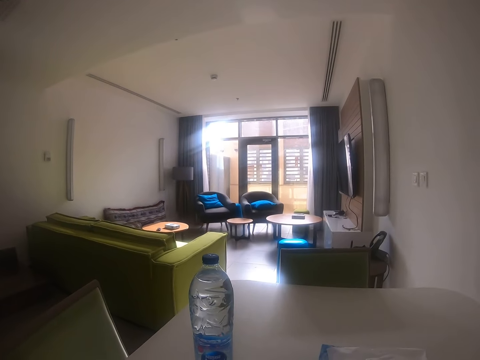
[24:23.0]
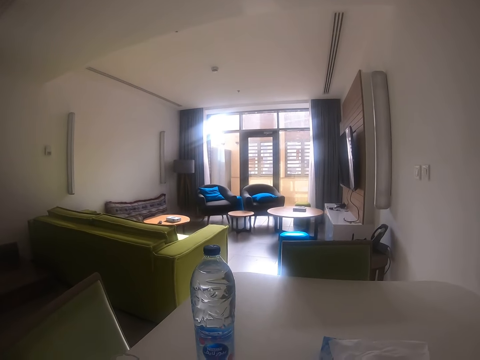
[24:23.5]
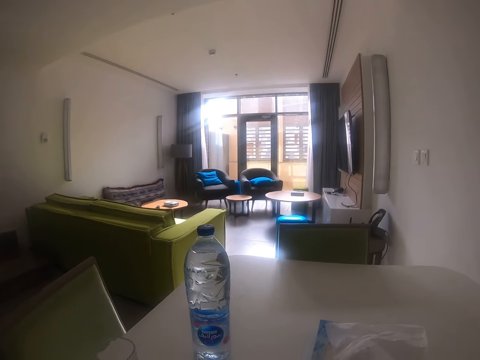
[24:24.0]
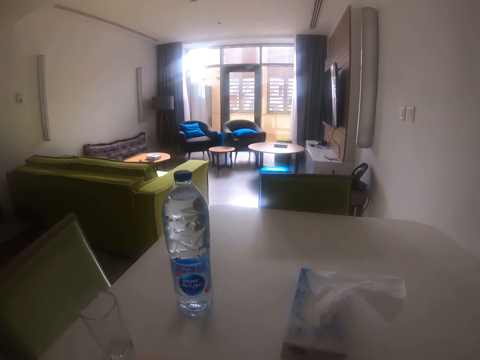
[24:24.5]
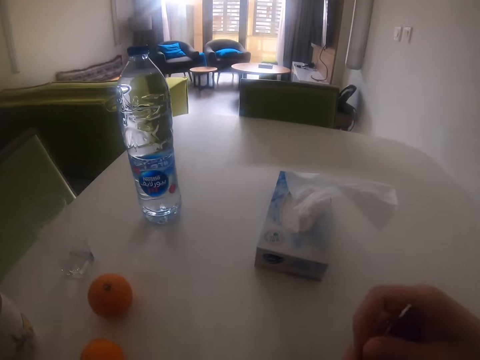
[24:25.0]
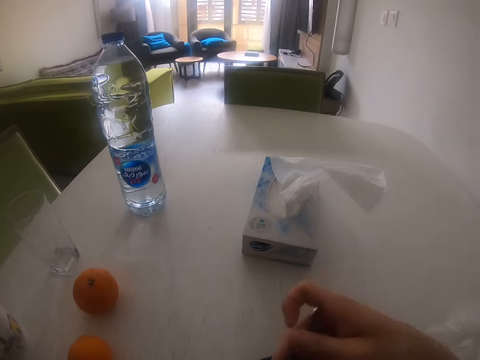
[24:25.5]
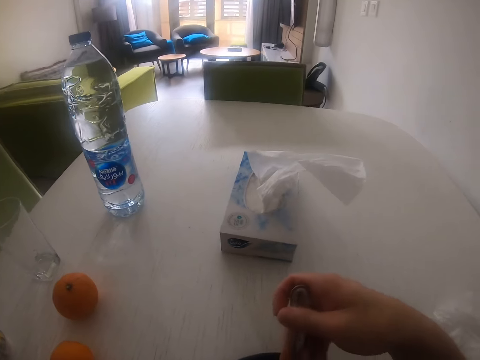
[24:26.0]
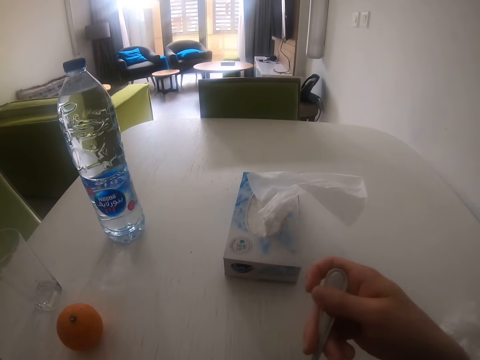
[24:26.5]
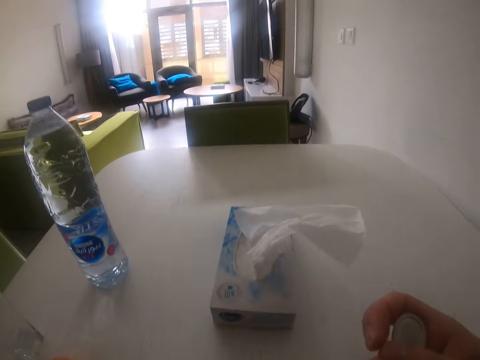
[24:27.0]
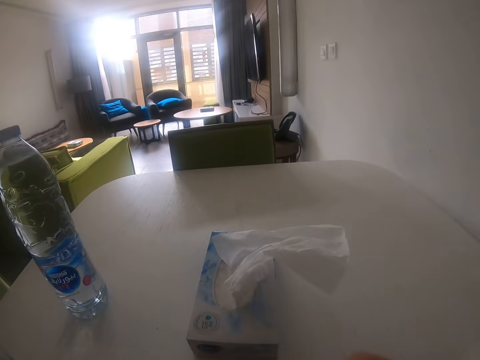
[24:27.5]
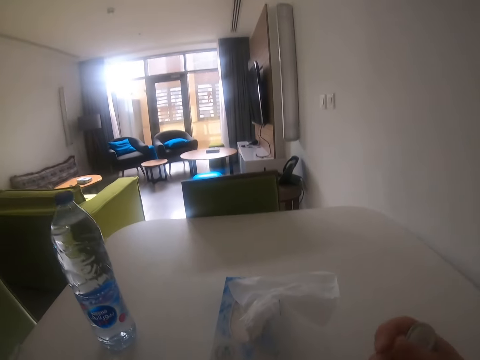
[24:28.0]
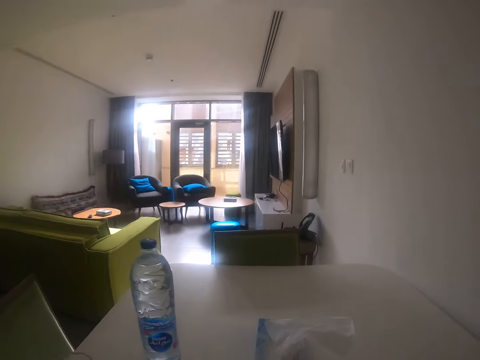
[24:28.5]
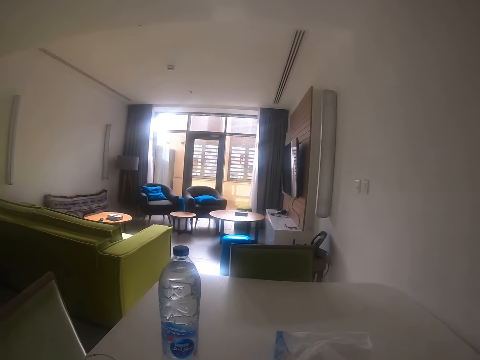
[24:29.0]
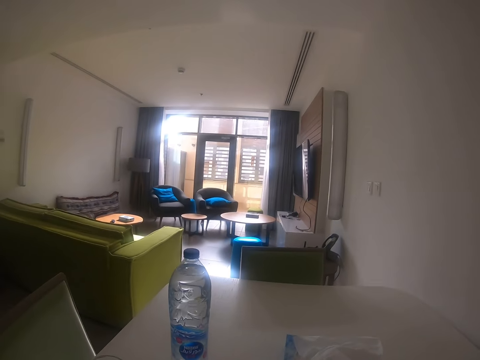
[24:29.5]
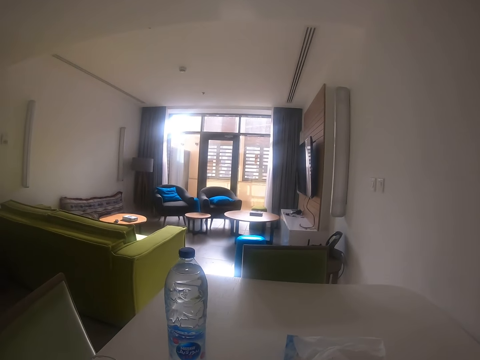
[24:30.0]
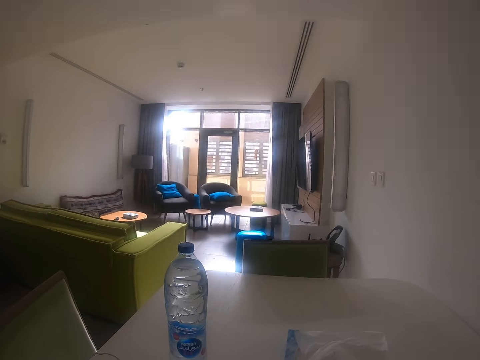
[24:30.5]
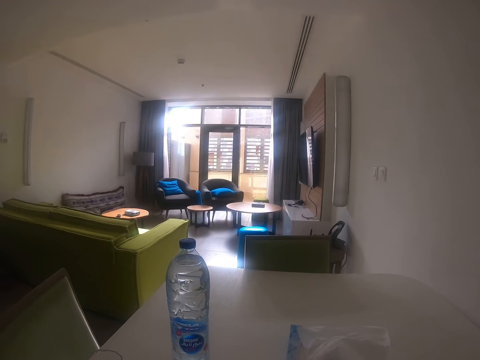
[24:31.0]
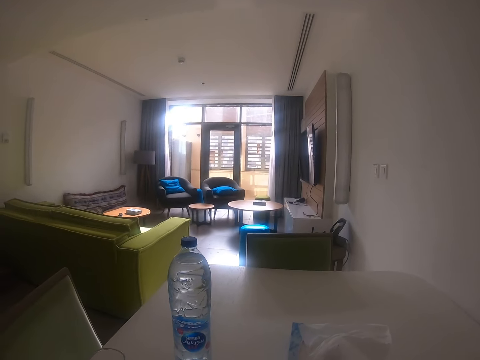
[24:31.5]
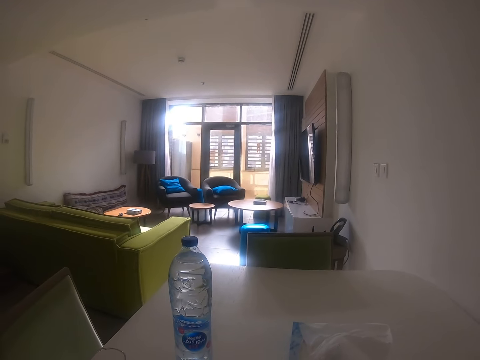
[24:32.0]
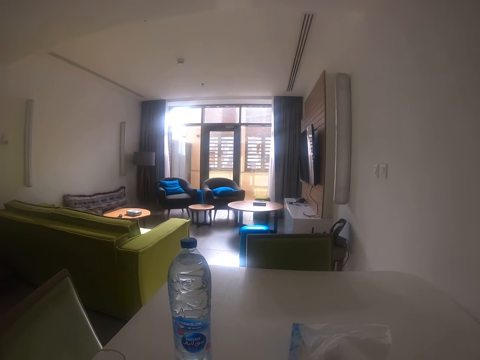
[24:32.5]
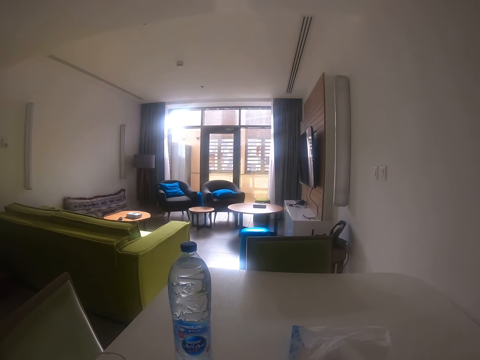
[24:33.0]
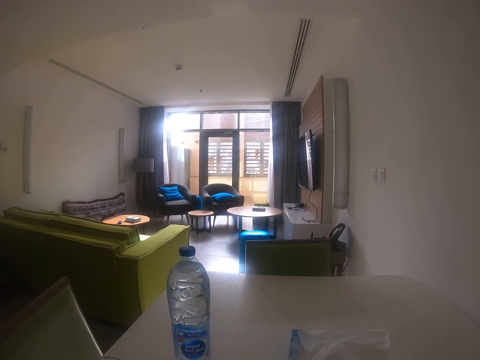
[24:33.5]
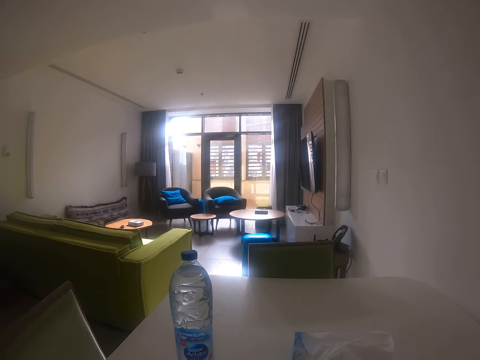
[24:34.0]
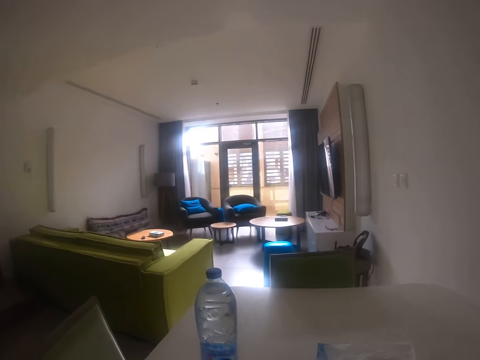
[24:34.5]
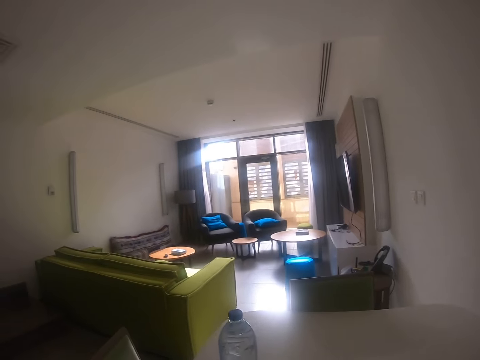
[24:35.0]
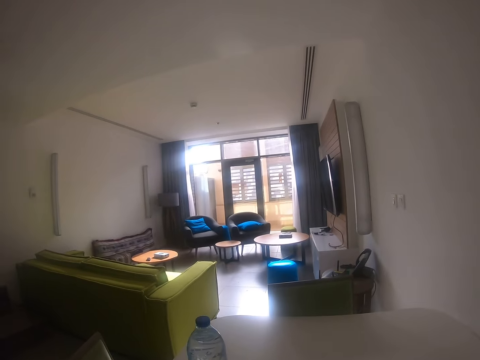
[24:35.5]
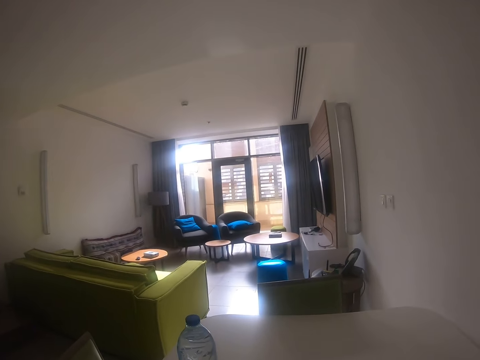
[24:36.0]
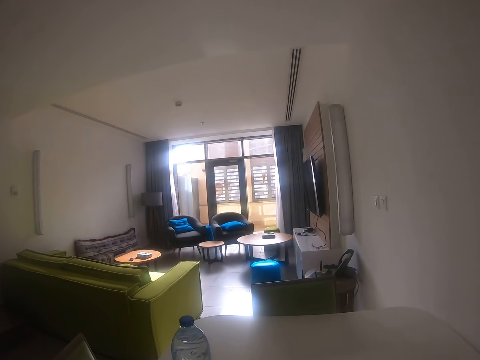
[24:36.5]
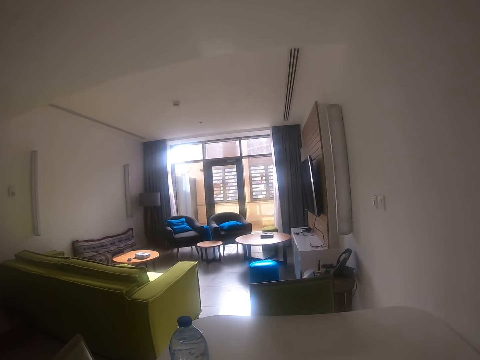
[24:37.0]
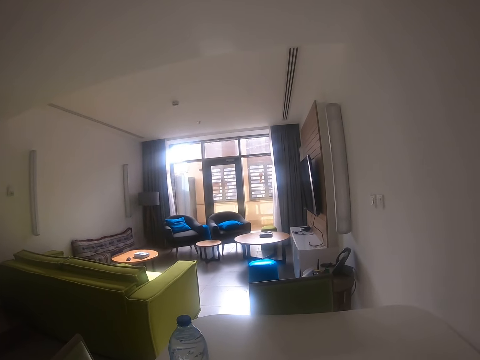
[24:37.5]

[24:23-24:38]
The camera wearer stirs the food. They scoop the food and eat the food. They look around.

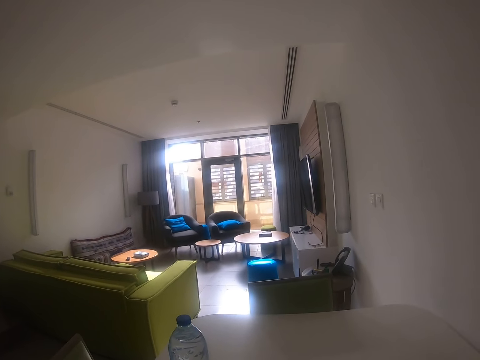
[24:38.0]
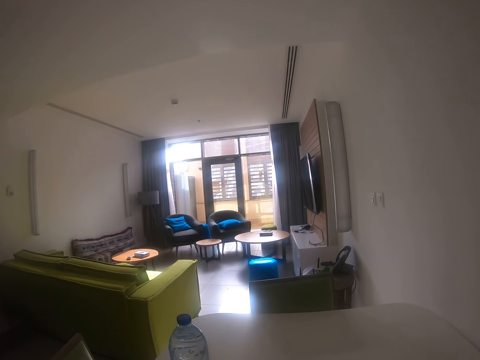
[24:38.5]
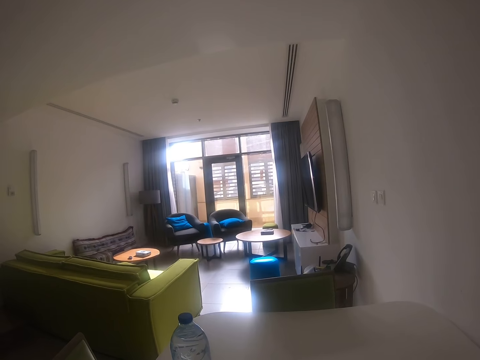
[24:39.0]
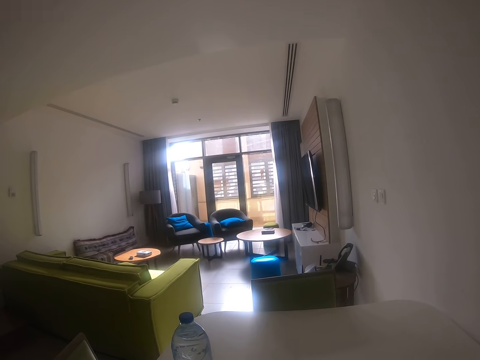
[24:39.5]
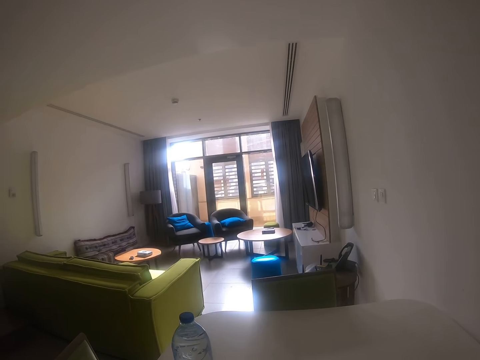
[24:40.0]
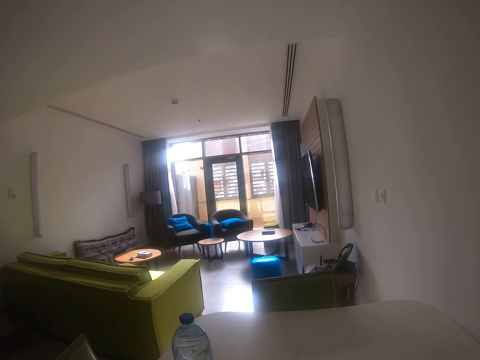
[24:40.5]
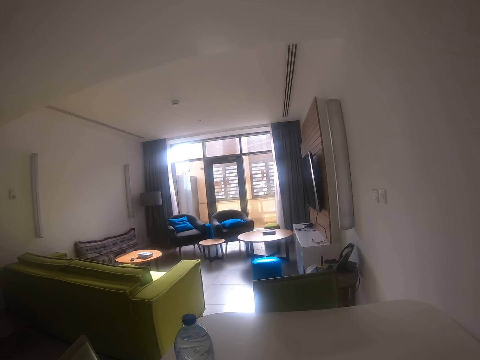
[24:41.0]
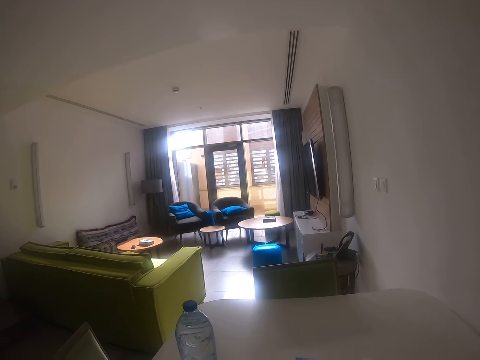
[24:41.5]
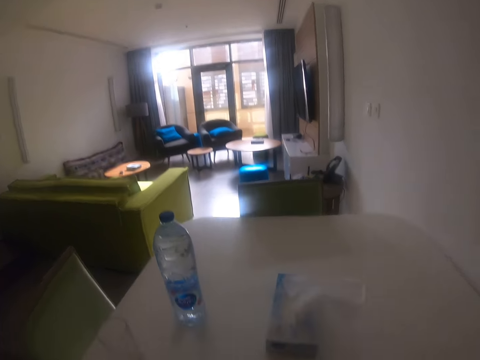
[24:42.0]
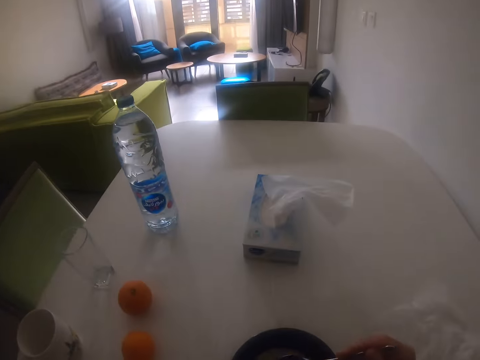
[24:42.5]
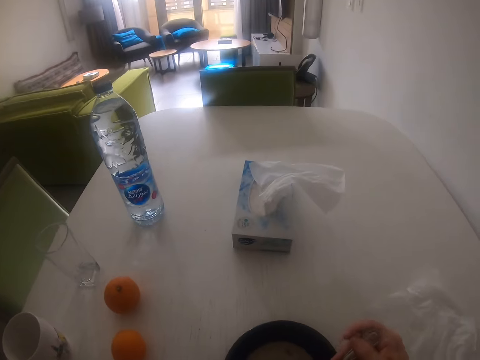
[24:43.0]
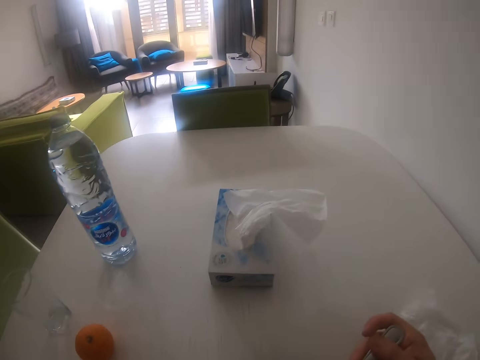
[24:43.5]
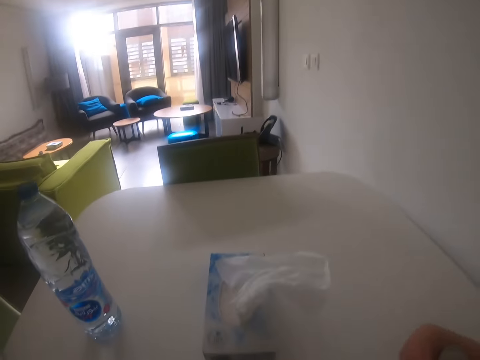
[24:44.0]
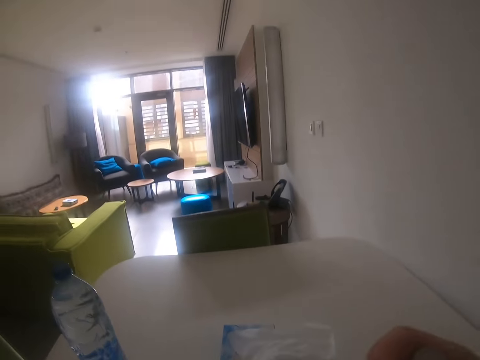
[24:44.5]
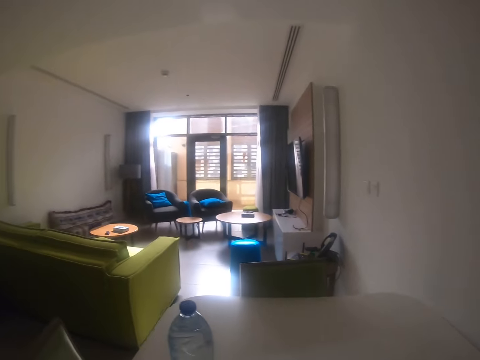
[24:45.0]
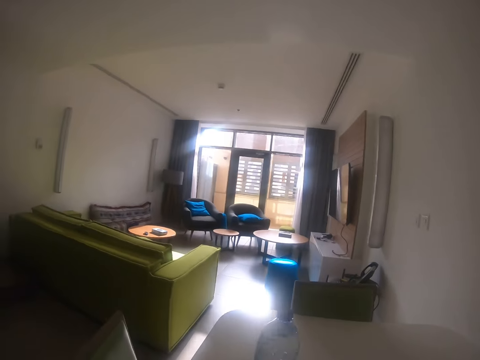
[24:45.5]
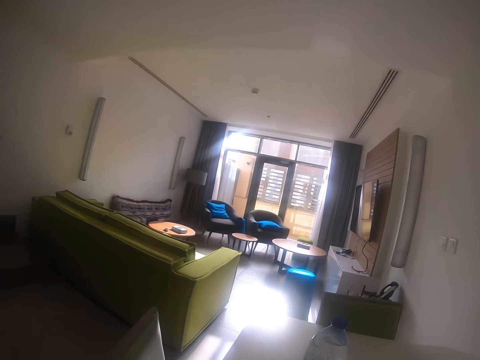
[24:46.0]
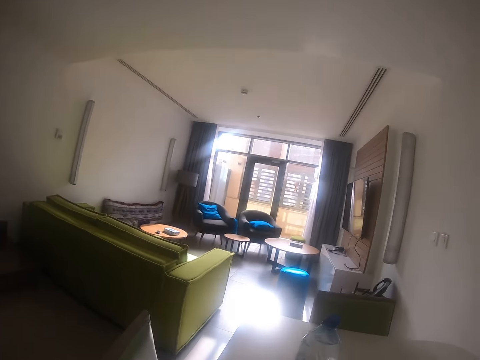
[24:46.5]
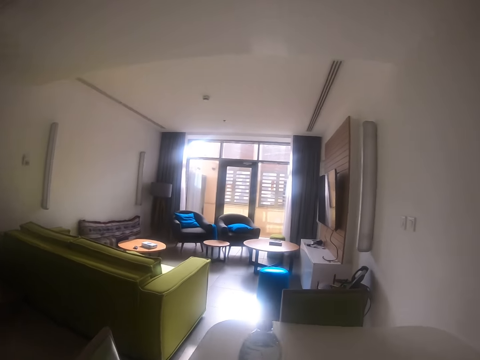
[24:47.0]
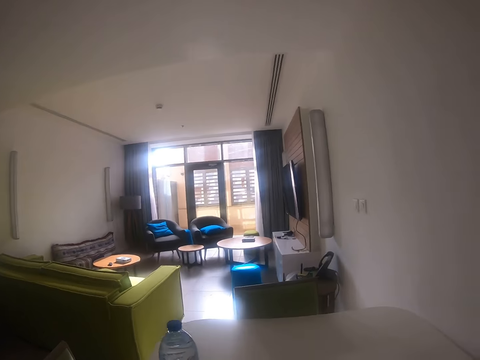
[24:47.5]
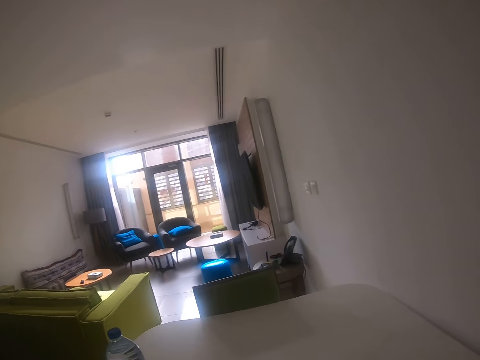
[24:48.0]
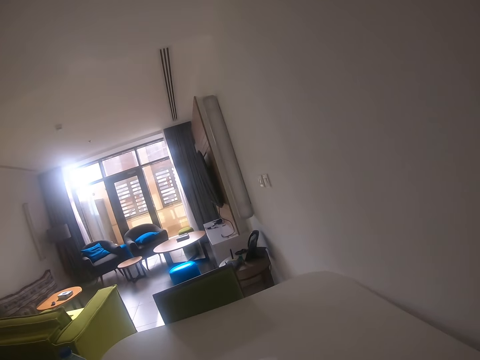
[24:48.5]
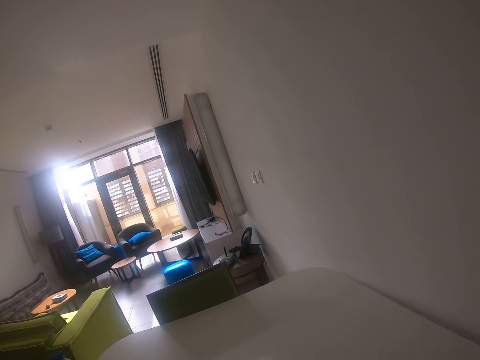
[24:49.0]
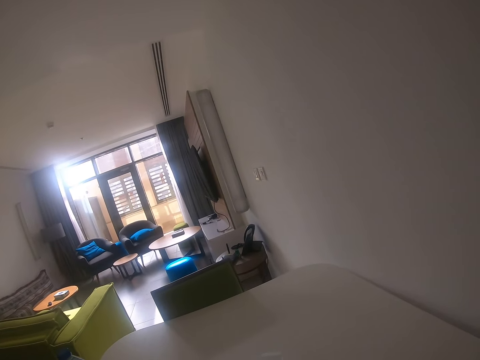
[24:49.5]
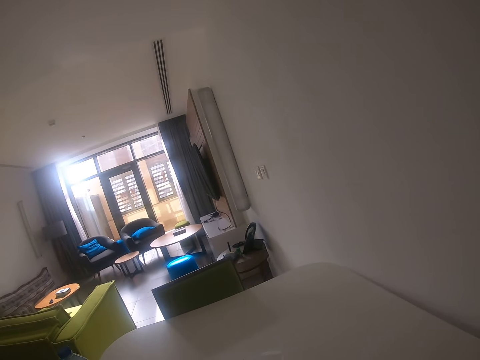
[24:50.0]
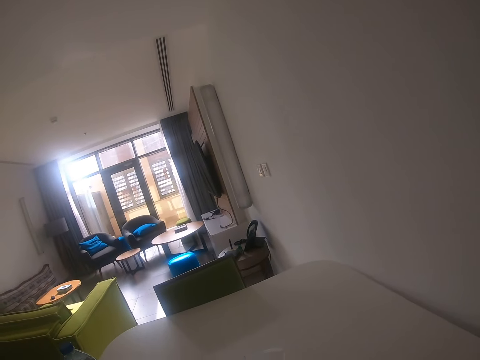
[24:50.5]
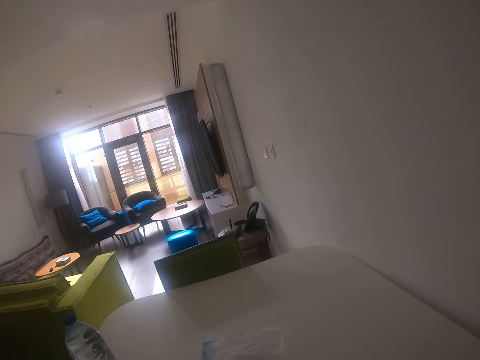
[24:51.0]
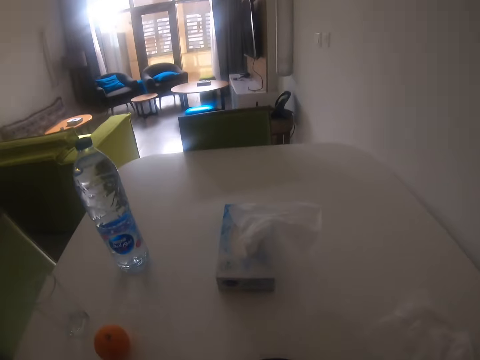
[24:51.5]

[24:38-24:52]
The camera wearer lifts the spoon. They eat the food. They look around.
